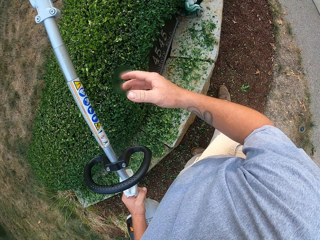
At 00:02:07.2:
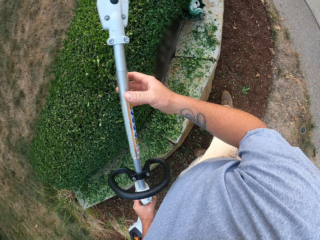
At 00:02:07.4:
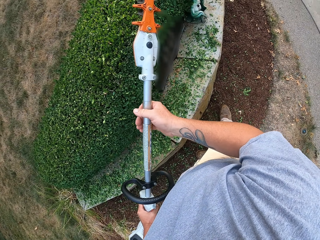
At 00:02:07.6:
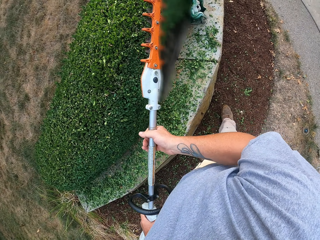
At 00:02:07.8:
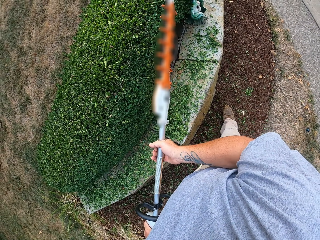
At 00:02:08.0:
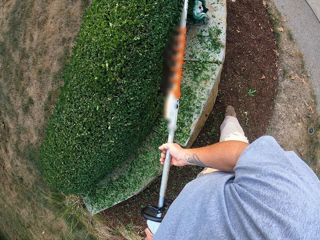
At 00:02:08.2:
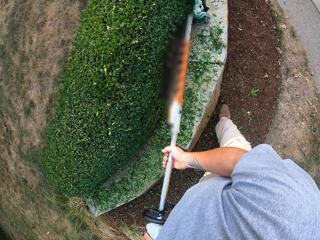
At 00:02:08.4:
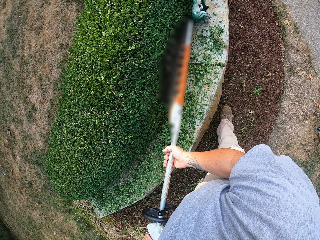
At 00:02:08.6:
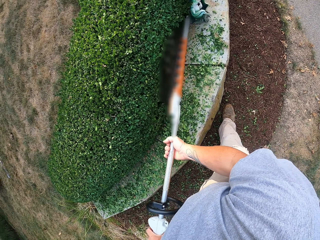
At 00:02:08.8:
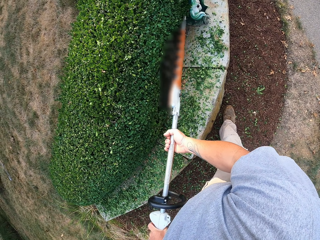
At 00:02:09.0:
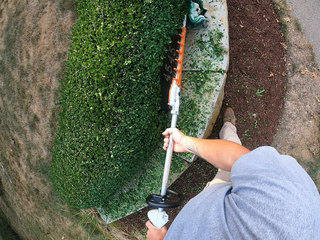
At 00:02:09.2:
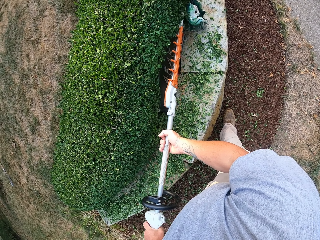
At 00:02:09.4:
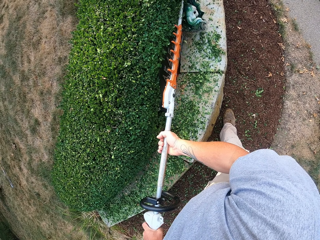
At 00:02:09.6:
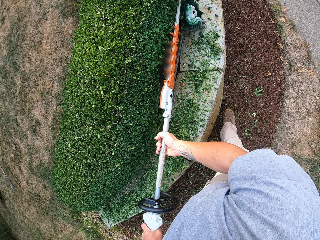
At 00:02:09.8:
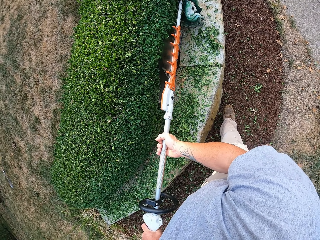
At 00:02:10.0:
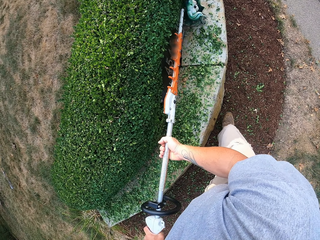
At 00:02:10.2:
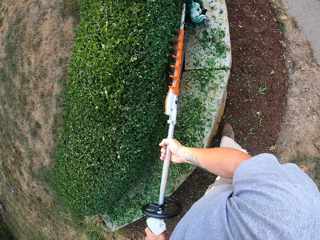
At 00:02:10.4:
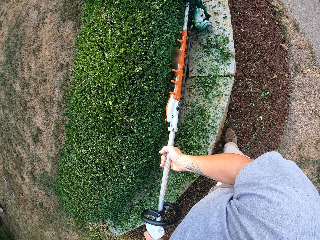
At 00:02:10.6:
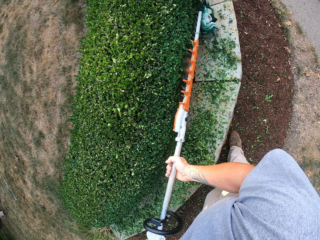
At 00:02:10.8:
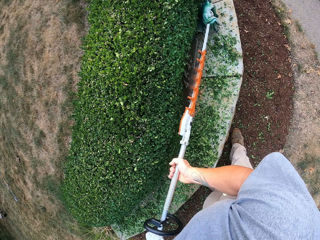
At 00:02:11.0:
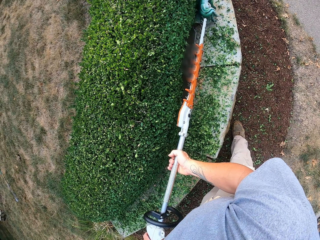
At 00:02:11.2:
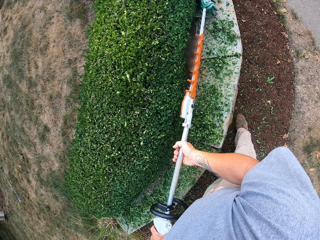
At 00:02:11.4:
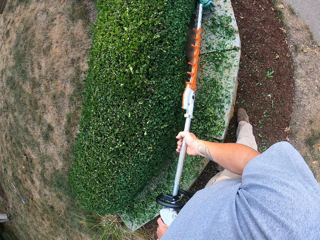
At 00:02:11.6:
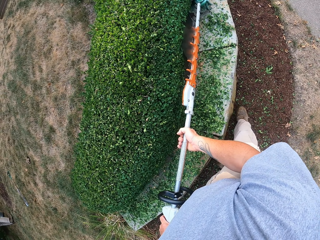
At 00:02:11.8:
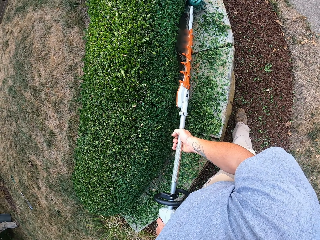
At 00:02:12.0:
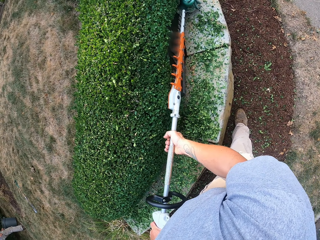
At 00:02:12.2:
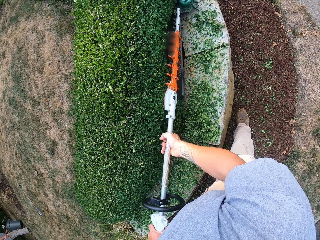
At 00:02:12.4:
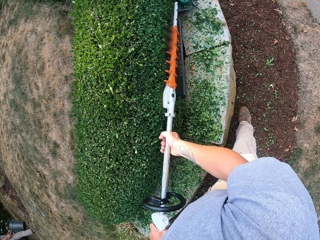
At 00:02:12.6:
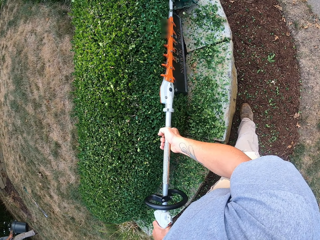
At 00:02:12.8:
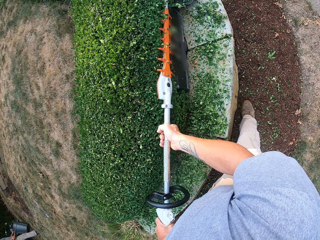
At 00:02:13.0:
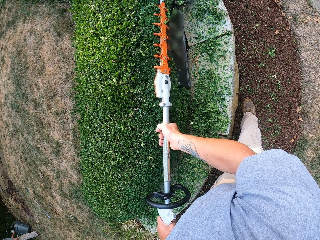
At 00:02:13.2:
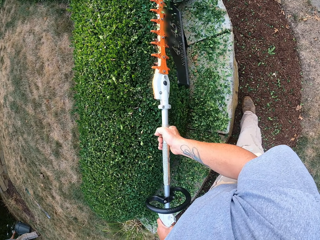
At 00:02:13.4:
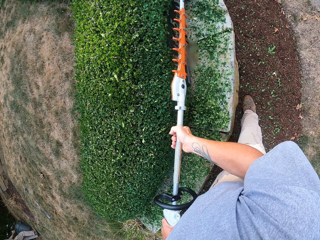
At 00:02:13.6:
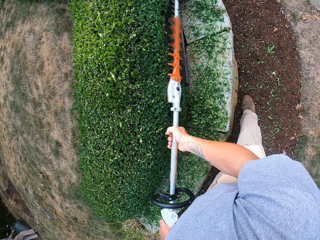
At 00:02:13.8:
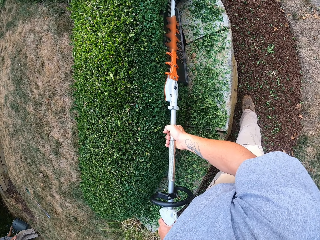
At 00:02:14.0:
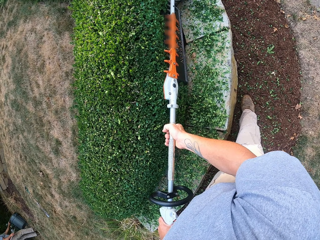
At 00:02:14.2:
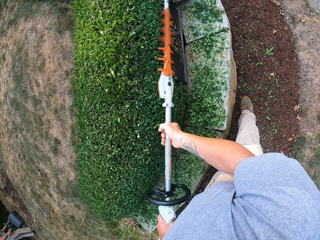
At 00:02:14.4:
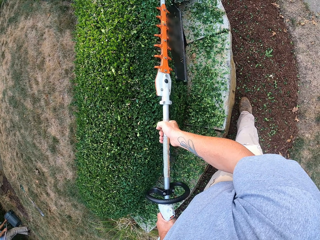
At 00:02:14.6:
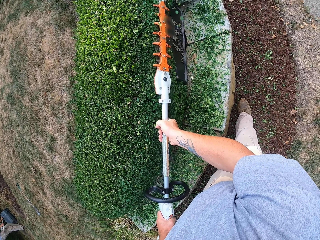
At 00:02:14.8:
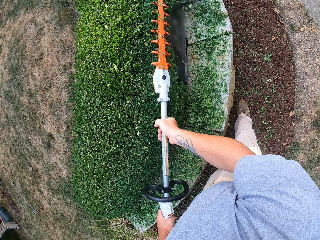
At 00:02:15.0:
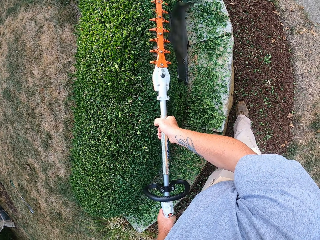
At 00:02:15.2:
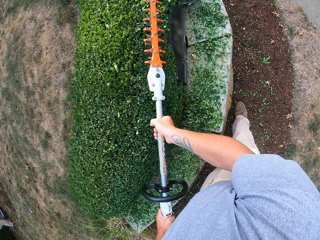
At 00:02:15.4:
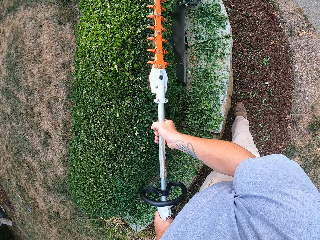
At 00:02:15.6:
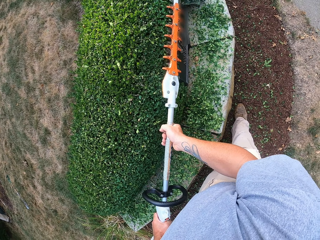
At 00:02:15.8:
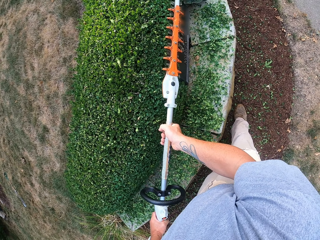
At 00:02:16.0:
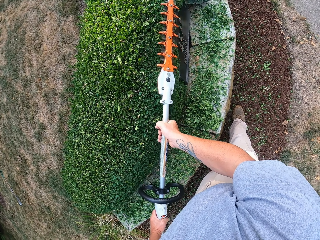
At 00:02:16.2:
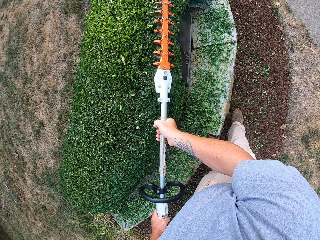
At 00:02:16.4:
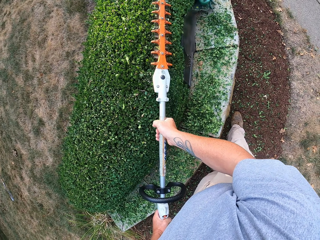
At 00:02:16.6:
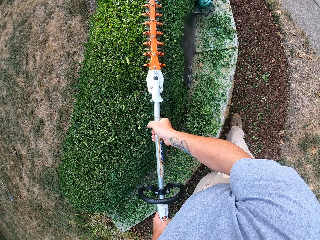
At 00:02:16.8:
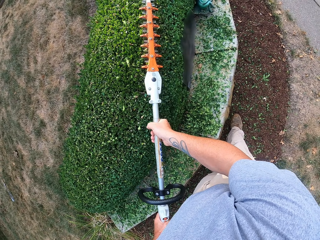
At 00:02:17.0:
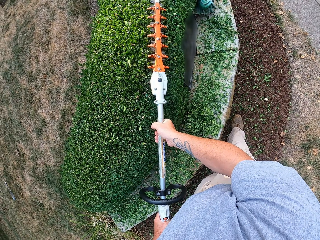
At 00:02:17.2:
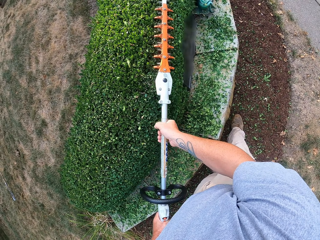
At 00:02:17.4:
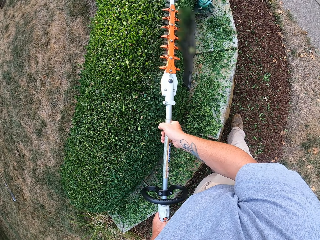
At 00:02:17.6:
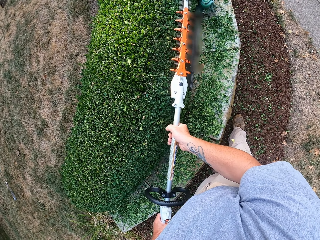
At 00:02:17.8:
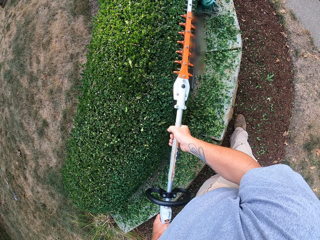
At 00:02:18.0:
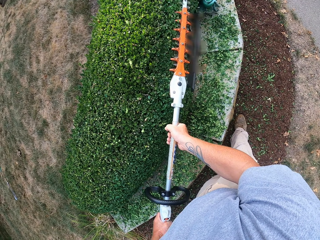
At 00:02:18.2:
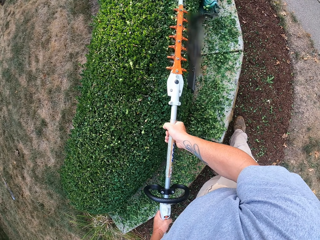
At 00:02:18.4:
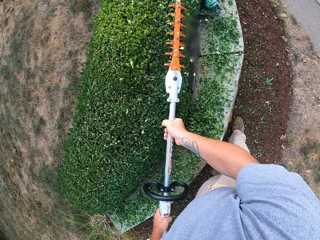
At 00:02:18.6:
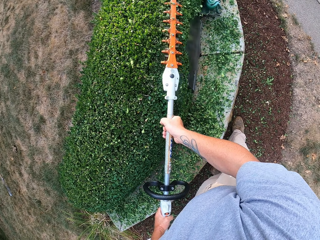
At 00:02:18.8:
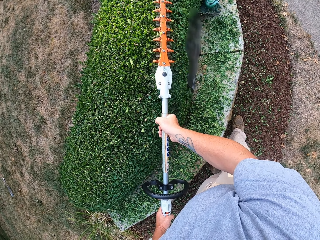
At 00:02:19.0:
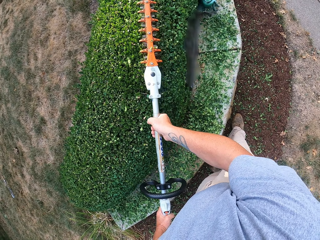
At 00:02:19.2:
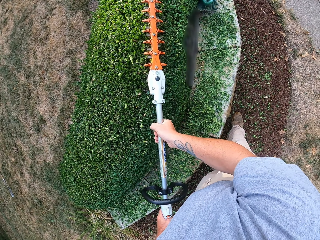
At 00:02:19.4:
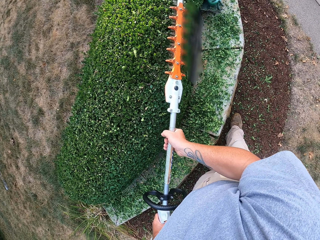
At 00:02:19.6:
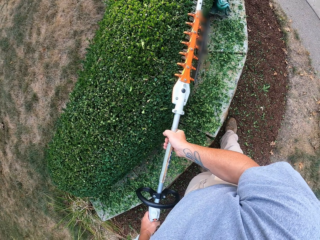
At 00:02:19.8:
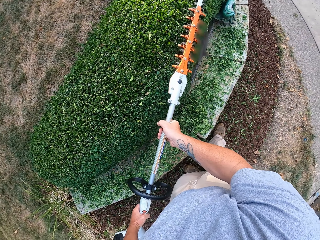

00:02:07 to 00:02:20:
The camera wearer holds the hedge trimmer. They trim the flowers with the trimmer. They move the hedge trimmer. They trim the grass.

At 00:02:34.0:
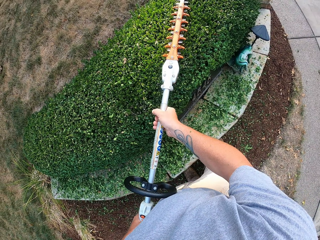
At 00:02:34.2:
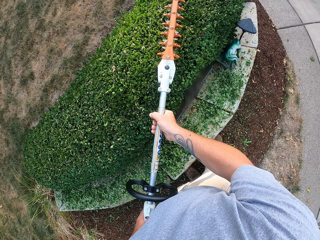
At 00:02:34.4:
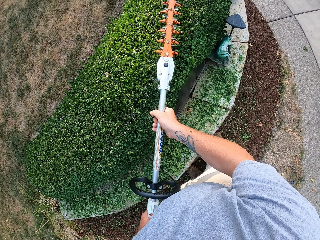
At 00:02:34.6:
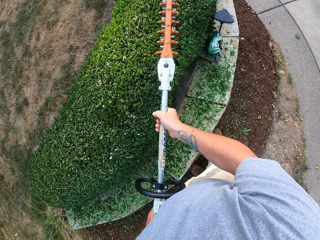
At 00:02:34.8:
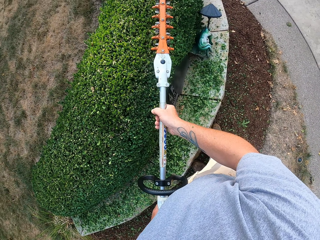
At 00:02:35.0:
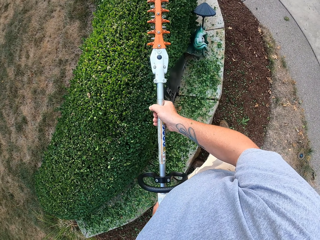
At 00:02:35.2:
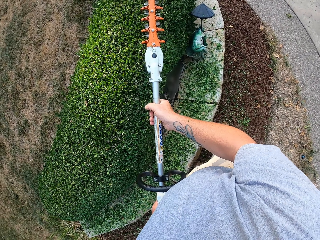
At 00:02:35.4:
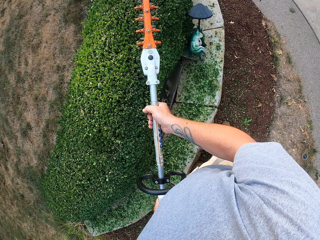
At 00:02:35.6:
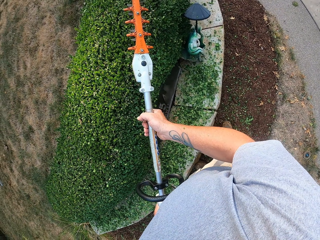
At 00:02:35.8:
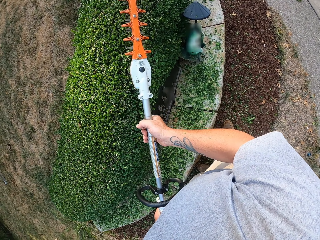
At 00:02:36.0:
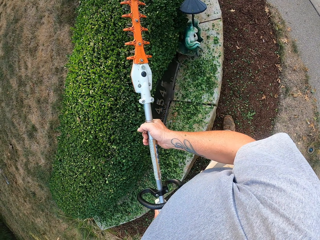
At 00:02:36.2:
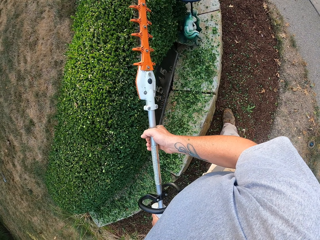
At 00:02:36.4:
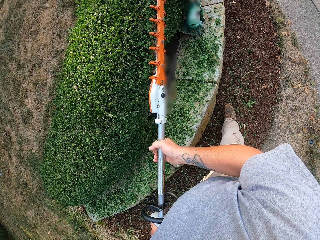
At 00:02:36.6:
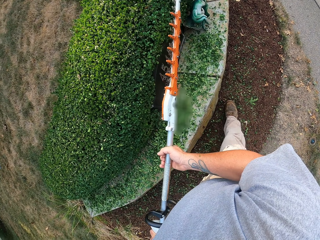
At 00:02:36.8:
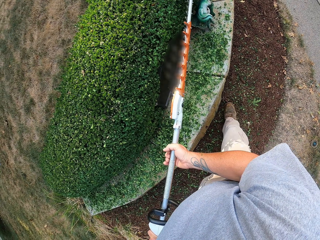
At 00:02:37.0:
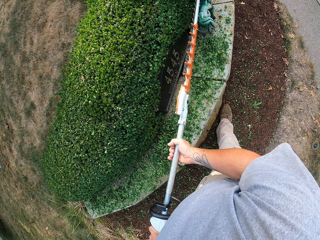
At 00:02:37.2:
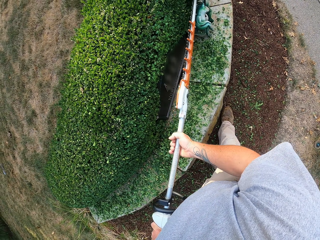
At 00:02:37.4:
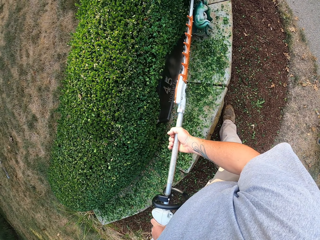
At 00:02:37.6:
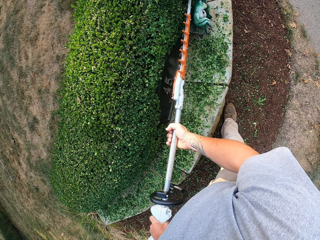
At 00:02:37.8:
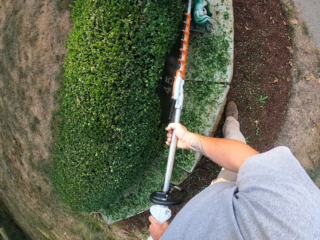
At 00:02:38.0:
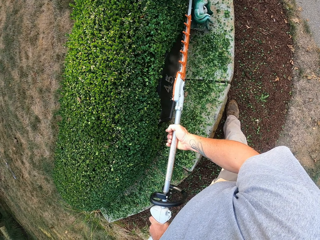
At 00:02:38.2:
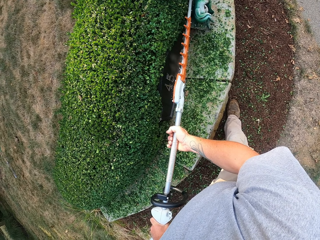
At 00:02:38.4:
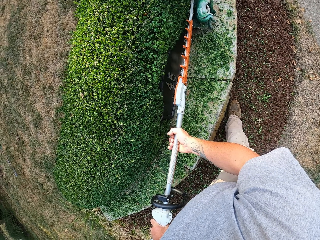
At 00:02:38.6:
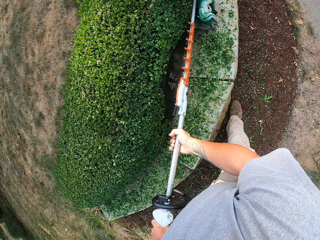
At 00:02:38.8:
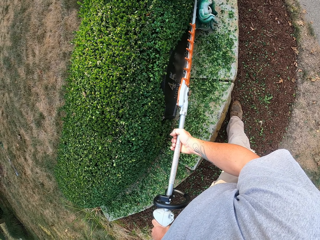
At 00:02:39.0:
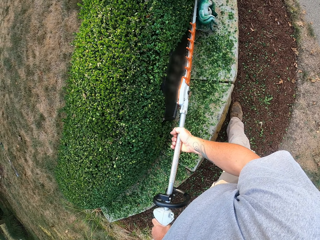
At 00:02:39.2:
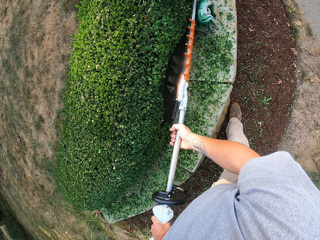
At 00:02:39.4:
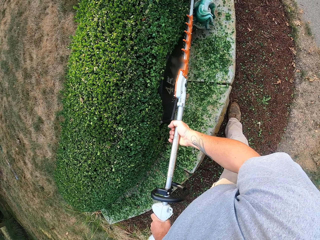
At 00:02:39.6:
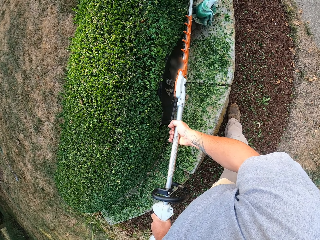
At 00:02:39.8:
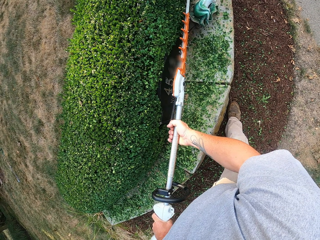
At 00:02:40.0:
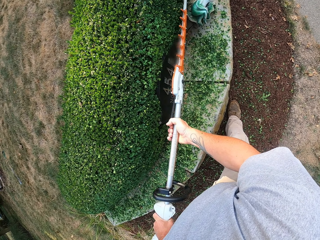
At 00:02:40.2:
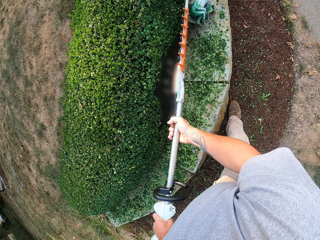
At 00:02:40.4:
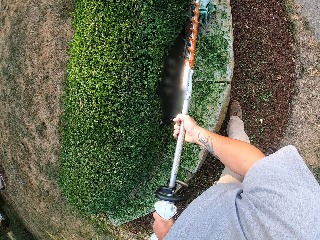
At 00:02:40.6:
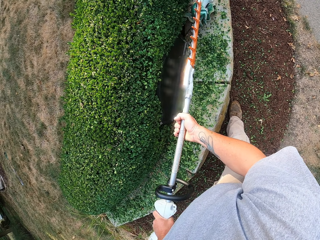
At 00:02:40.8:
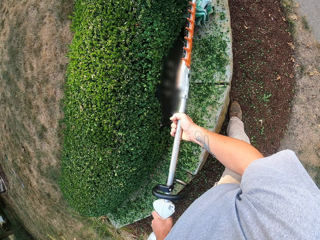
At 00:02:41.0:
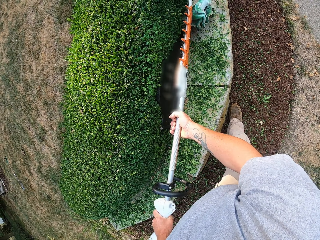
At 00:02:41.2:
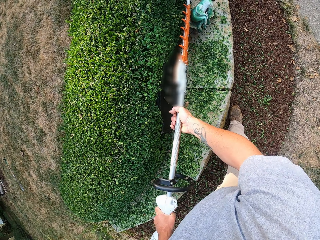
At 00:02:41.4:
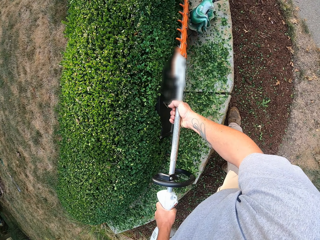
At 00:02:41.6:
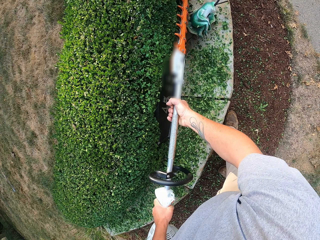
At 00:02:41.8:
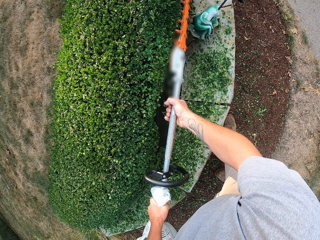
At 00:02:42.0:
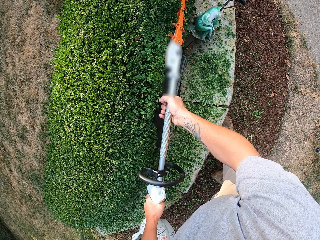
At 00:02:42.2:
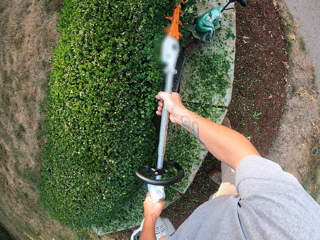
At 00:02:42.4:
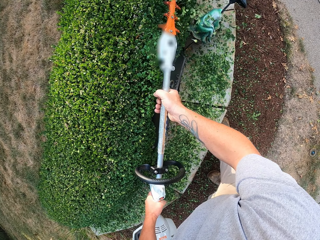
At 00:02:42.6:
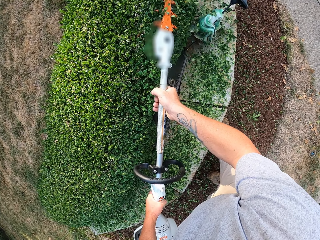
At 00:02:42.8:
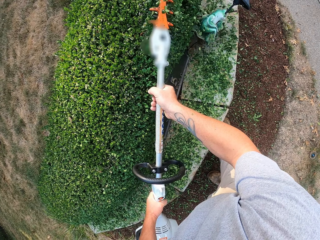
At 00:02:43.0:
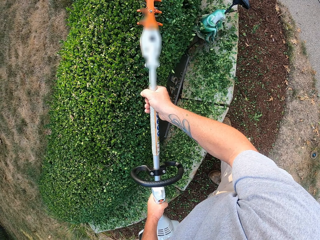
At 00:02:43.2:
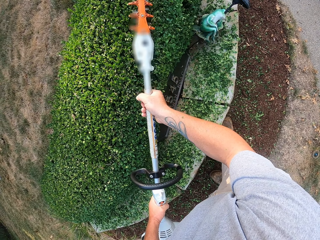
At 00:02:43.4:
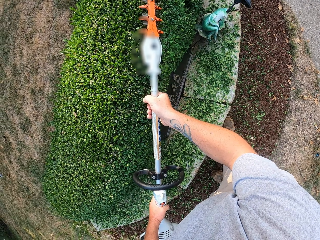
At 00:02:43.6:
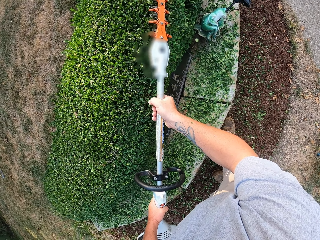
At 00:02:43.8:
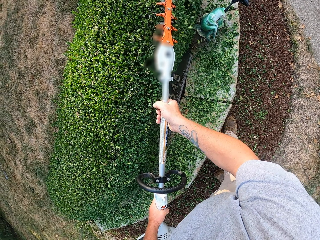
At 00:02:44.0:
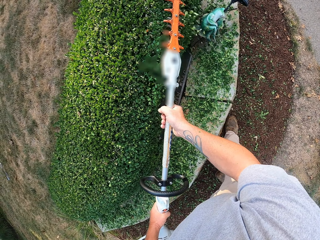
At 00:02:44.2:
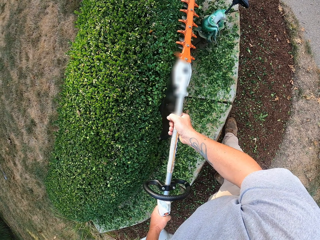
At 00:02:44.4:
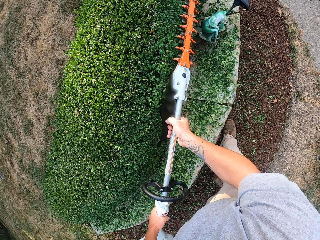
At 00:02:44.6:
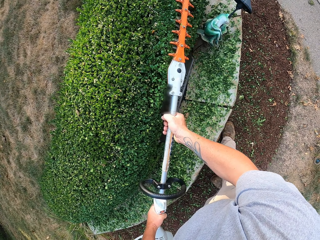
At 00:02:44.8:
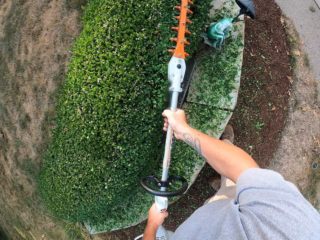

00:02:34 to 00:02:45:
The camera wearer walks while trimming. They trim the grass.
